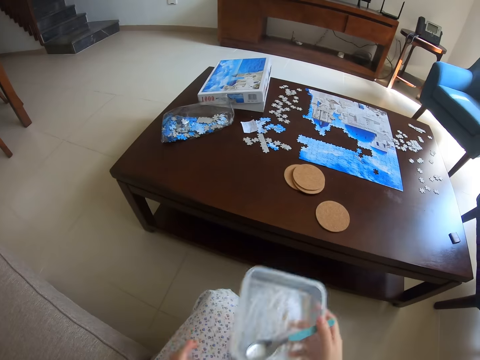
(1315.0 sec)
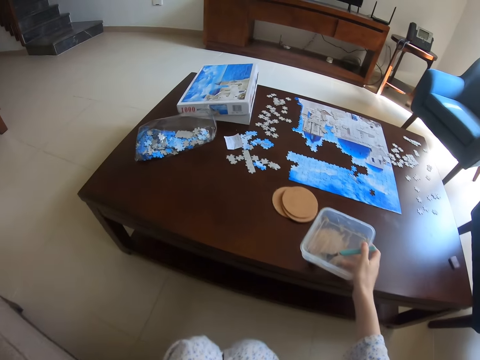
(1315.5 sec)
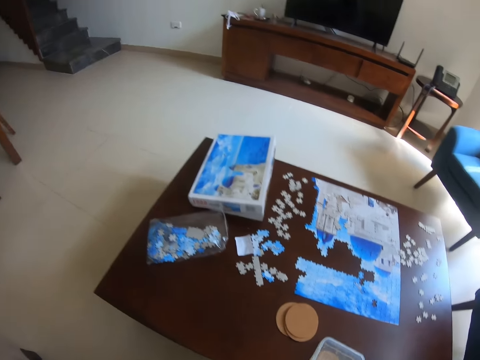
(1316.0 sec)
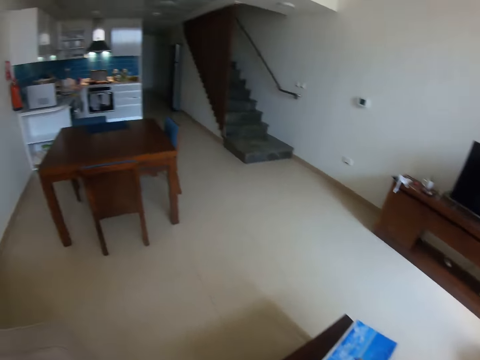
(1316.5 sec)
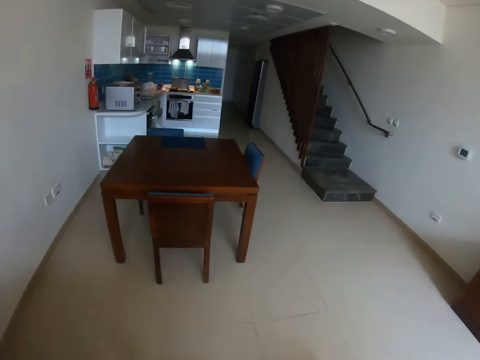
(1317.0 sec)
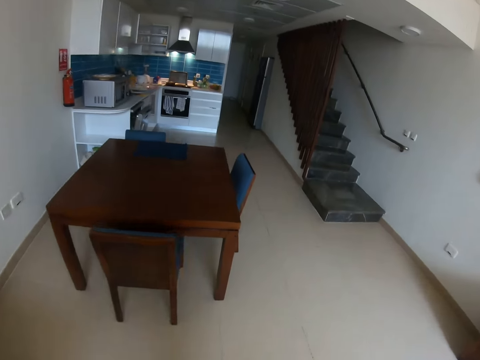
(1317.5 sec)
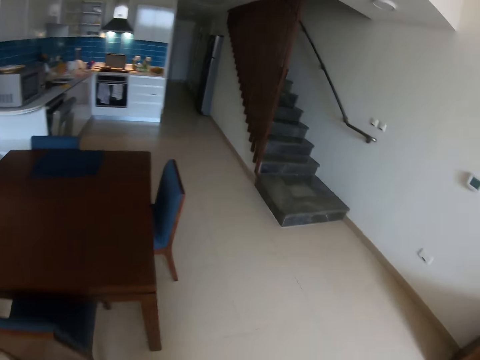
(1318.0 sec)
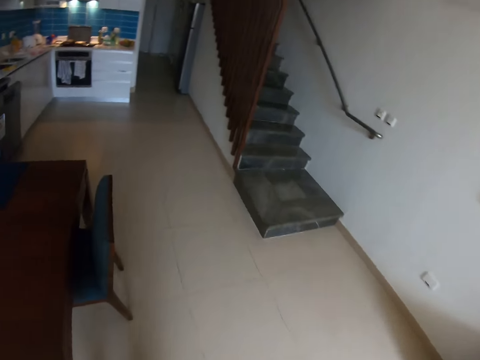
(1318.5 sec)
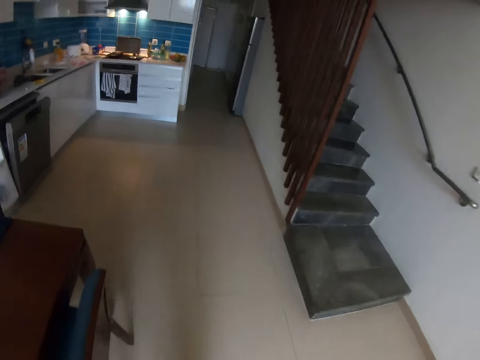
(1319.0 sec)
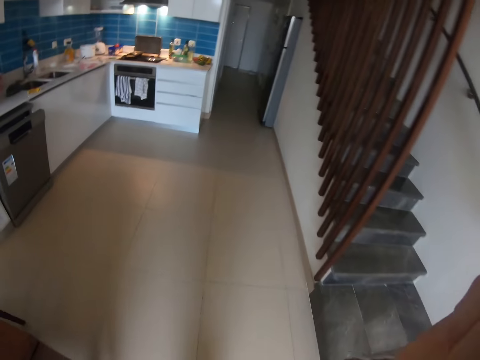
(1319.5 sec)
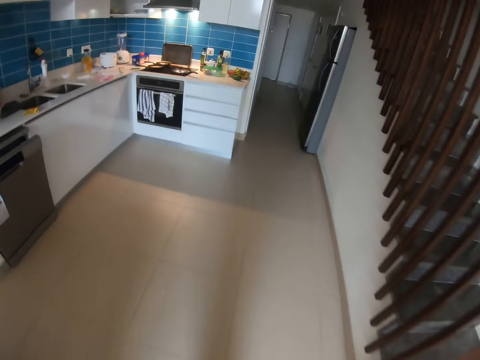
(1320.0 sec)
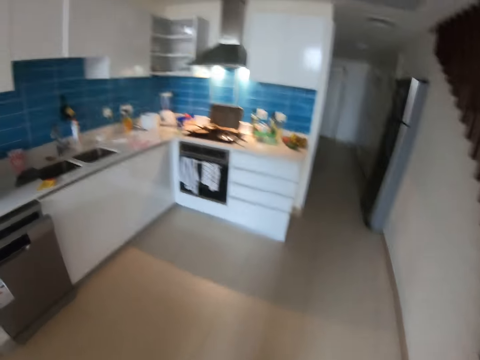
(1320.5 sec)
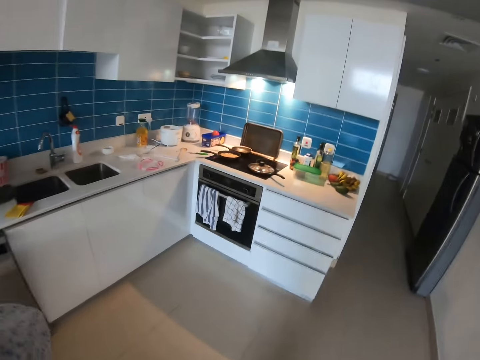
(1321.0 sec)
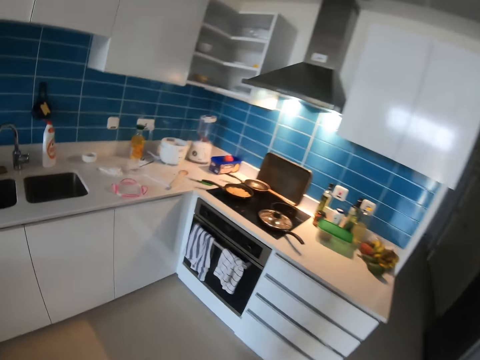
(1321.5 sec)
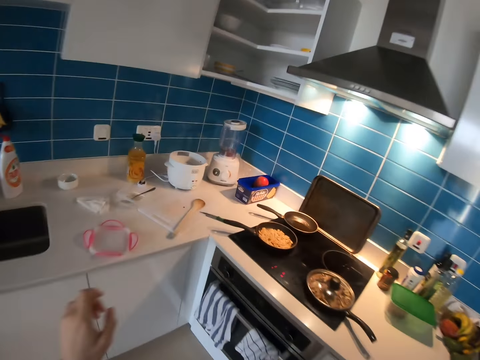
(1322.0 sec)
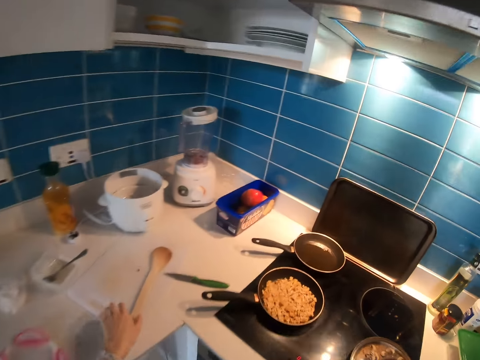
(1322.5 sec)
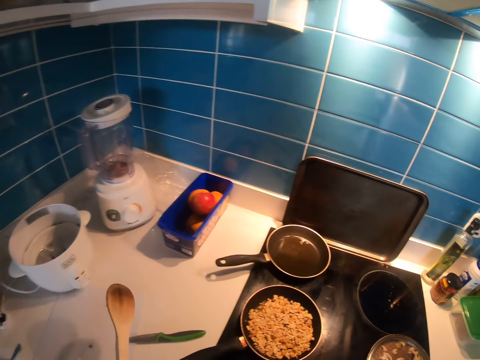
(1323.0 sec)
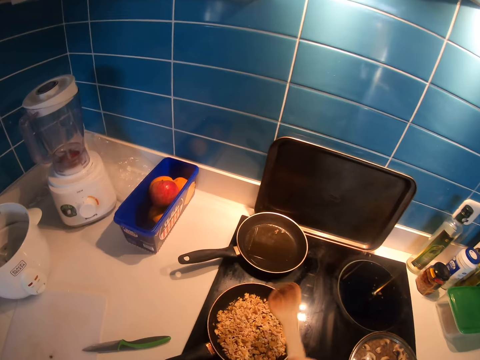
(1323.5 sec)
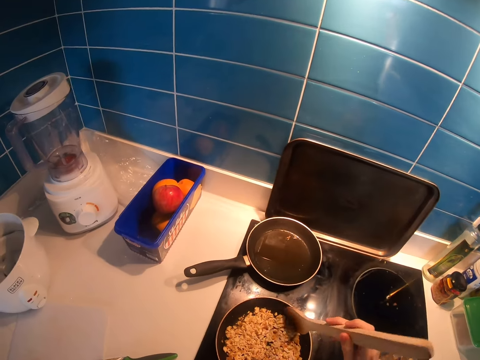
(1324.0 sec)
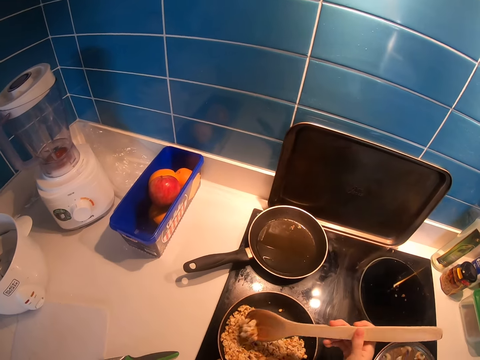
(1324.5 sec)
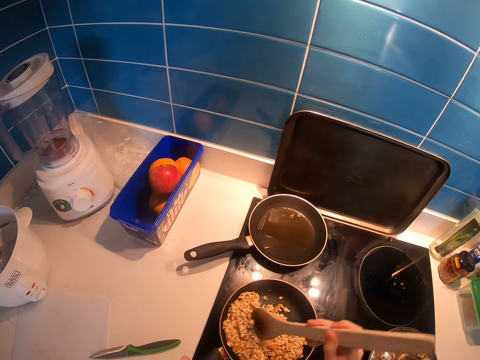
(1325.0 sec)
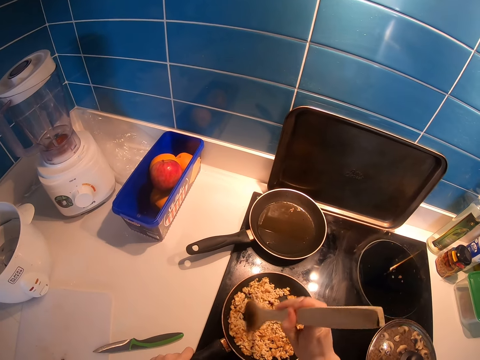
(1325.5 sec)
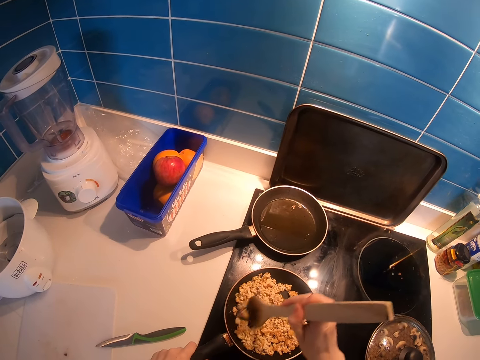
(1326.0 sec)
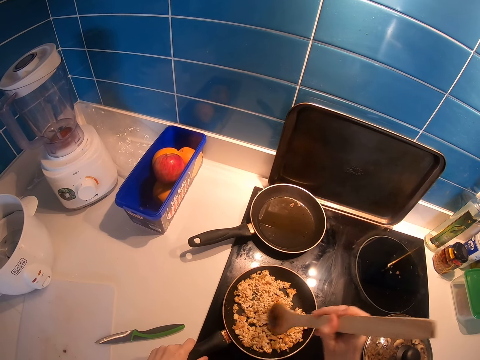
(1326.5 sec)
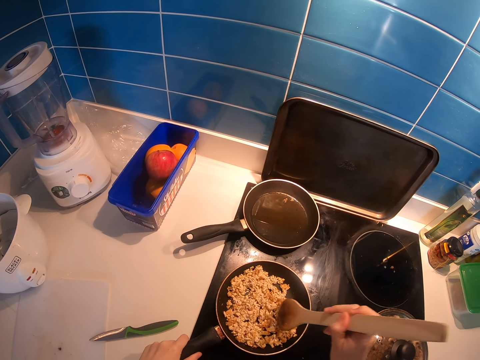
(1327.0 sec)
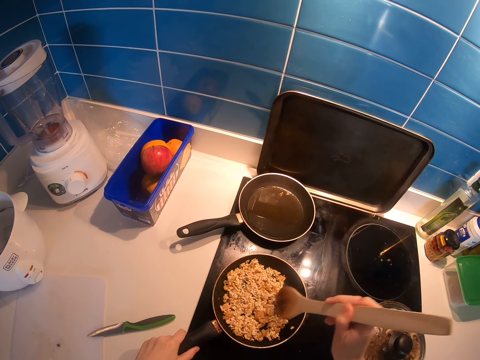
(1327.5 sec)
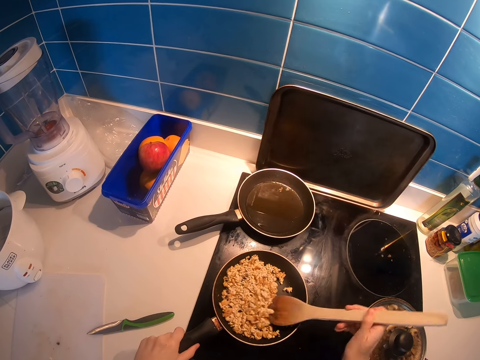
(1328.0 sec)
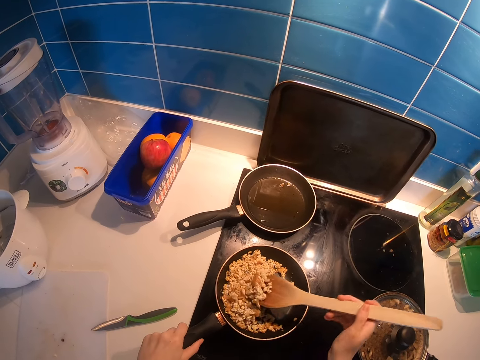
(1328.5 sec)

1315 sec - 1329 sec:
The camera wearer puts the dish on the table. They walk to the kitchen. They pick up the wooden spoon. They stir the food in the pot.

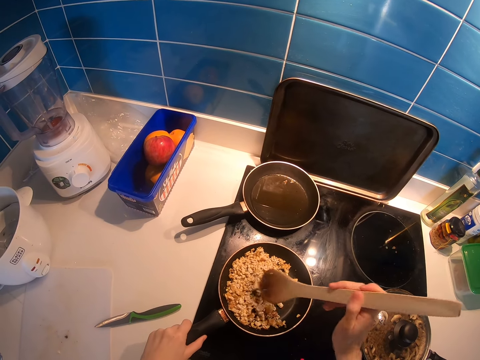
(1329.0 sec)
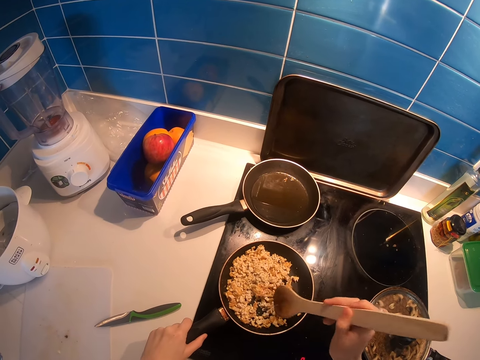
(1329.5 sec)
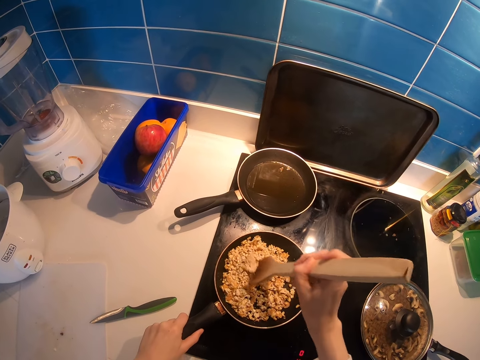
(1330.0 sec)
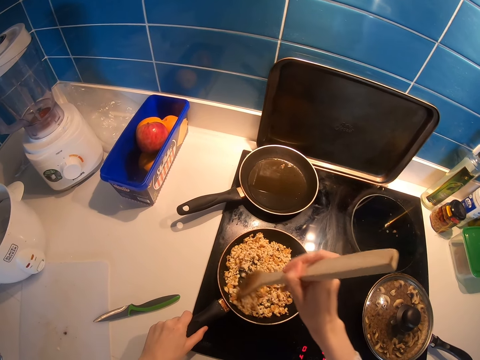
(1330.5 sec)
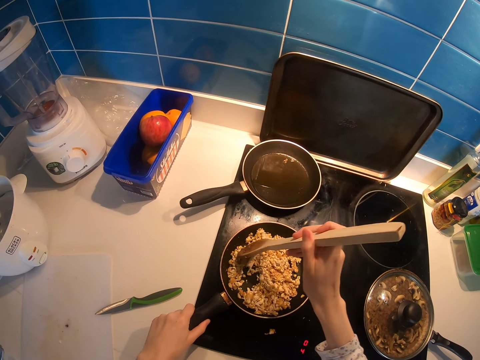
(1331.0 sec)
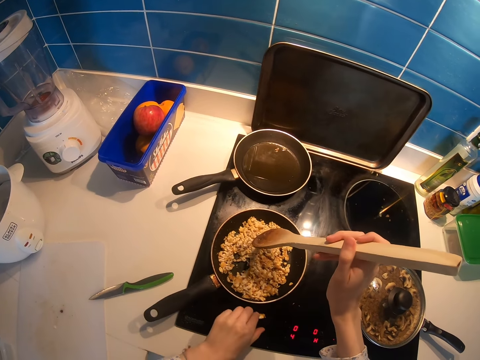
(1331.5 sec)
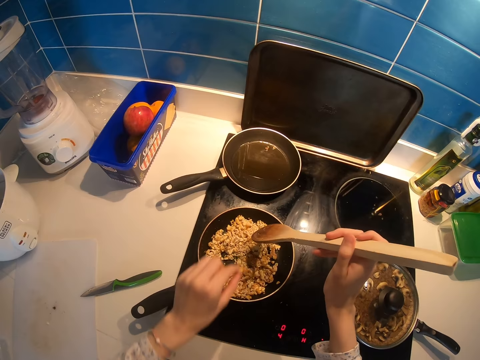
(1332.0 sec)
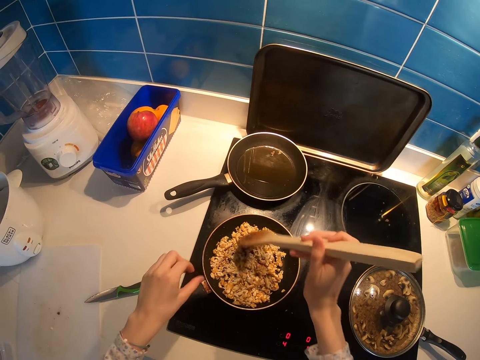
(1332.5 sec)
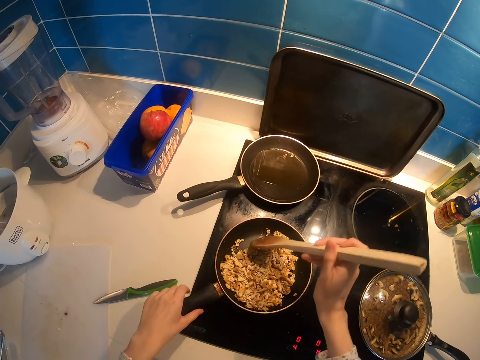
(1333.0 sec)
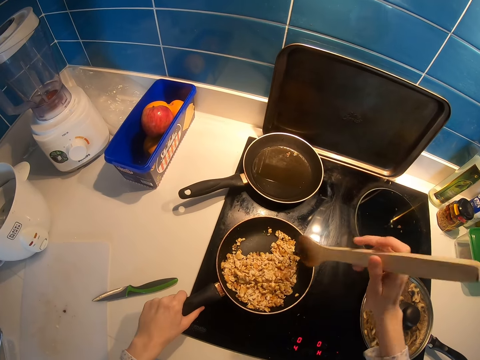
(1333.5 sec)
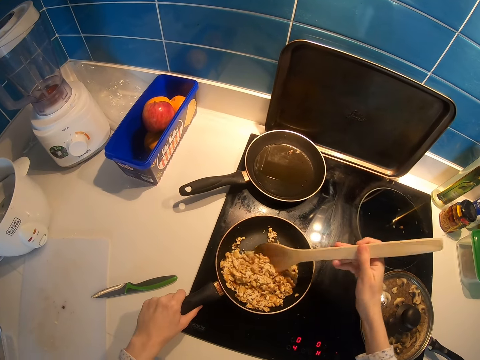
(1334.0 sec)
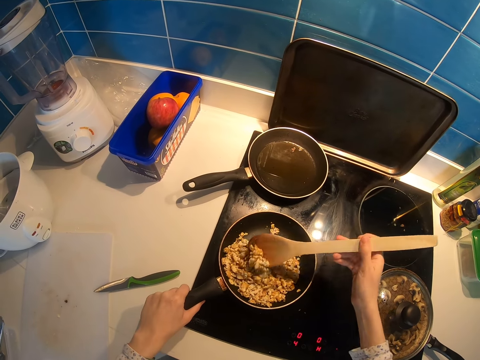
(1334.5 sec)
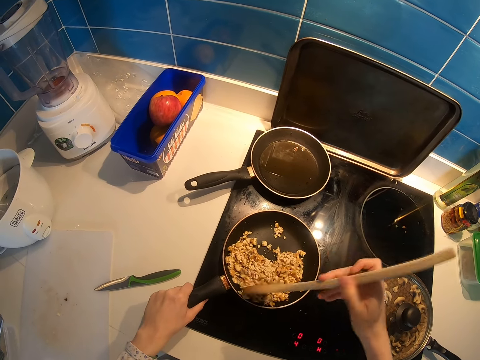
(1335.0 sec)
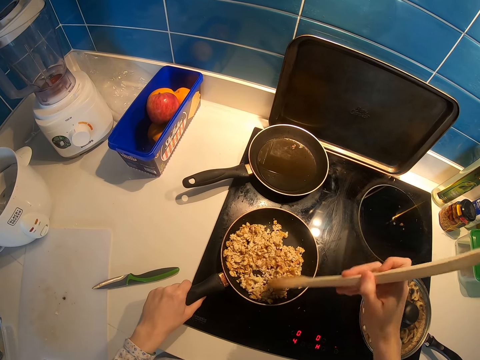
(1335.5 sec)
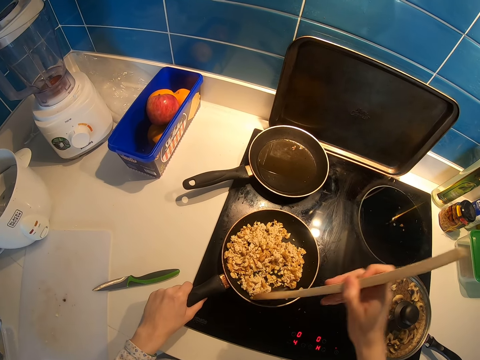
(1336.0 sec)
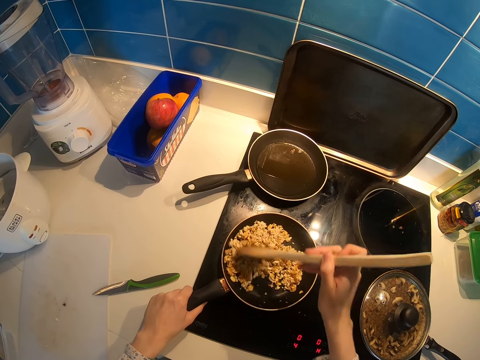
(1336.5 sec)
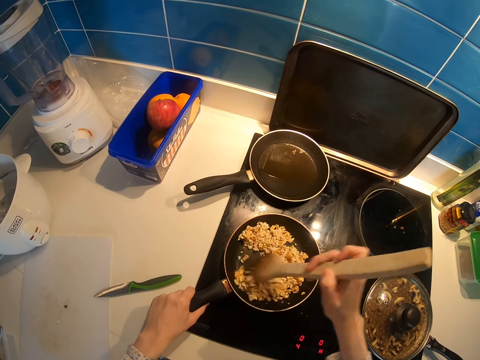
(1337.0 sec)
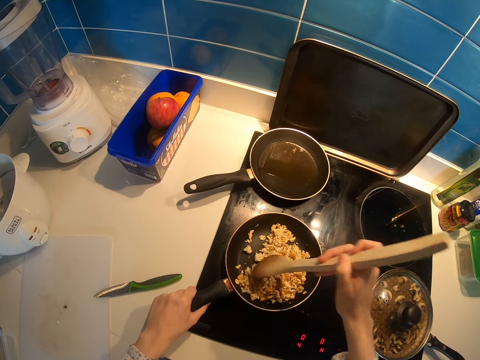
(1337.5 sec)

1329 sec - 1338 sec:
The camera wearer picks up a food particle from the cooker and puts the food particle in the pan. They stir the food in the pot.

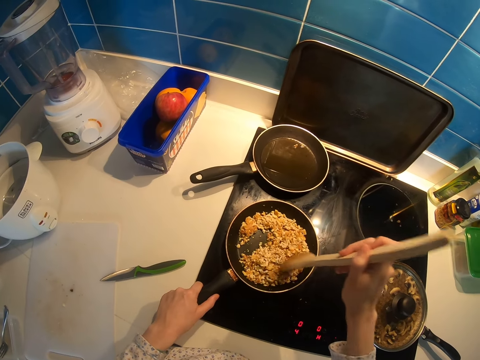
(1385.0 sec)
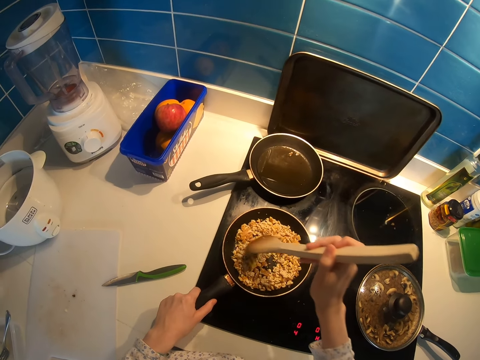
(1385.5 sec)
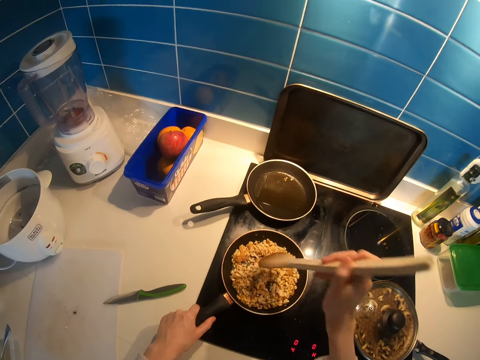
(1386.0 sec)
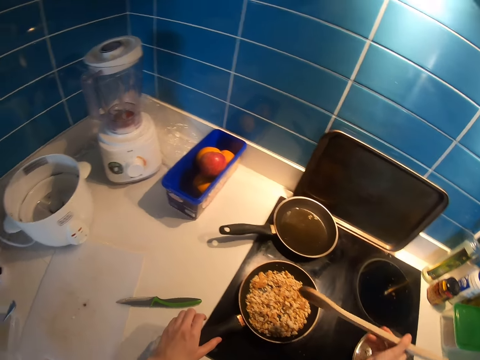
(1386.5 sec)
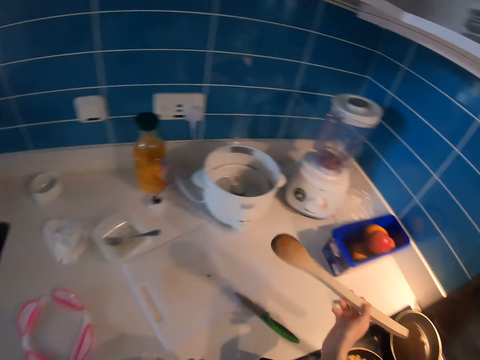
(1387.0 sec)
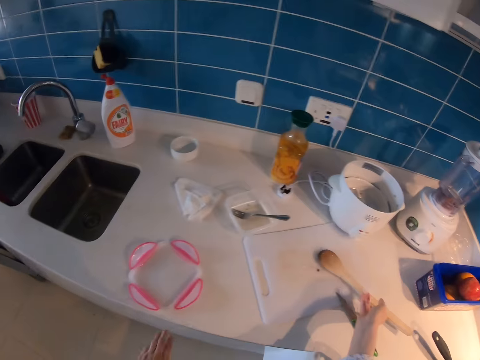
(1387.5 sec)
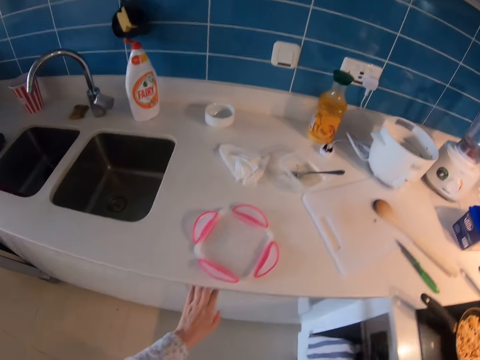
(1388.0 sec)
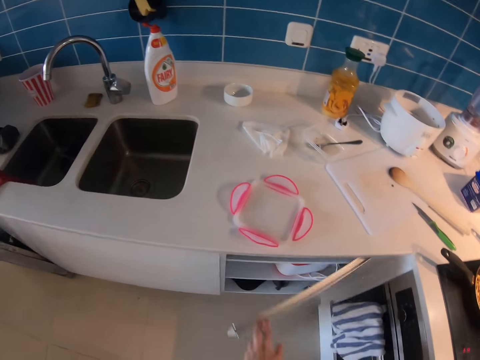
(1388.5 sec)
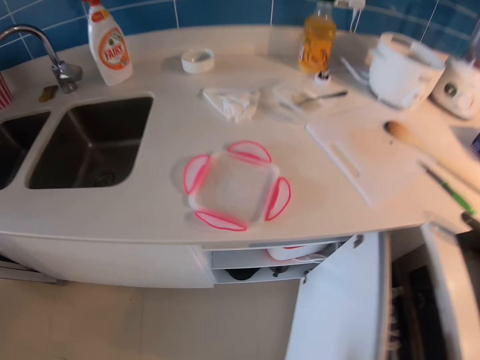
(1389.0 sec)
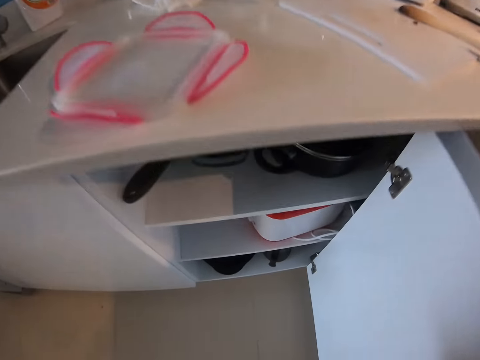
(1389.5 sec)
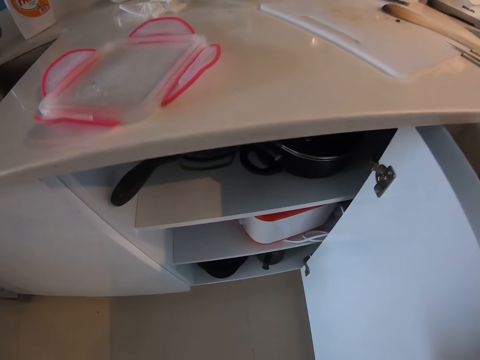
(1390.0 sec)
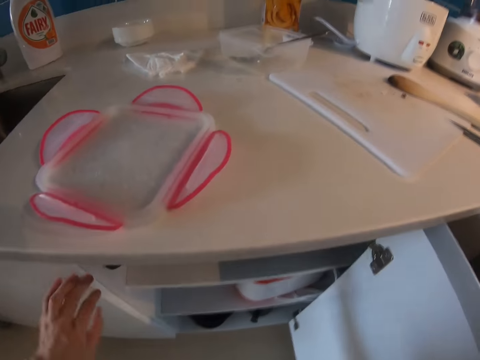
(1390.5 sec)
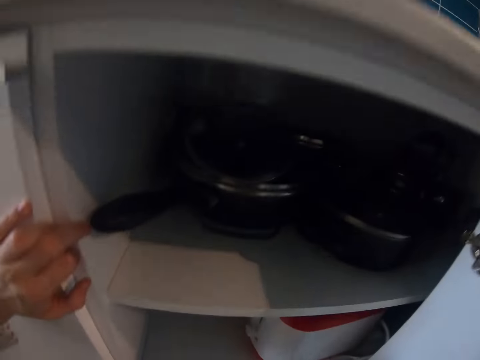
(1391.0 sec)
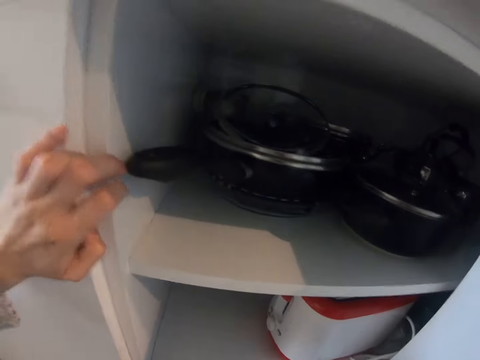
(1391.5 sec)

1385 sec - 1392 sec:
The camera wearer stops mixing the food. They place the wooden spoon on the table. They open the kitchen cabinet. They bend down. They look inside the cabinet.
